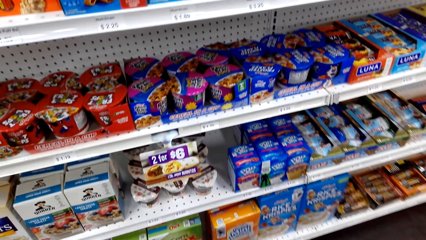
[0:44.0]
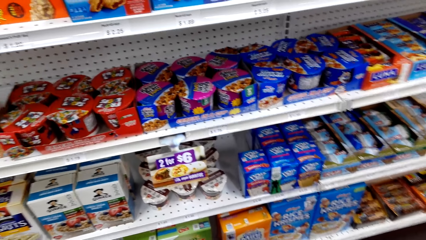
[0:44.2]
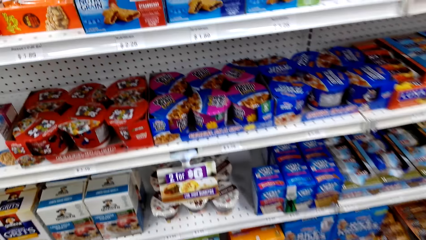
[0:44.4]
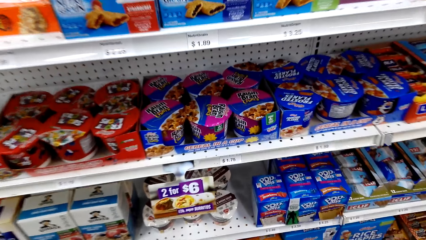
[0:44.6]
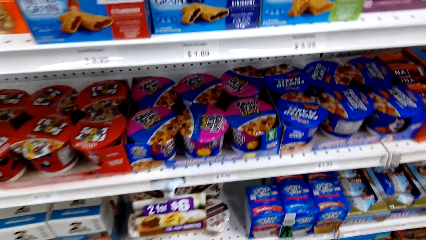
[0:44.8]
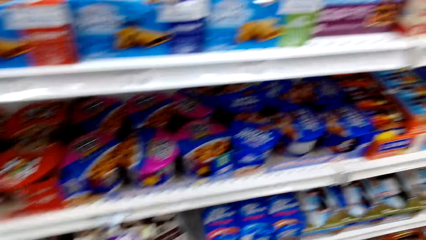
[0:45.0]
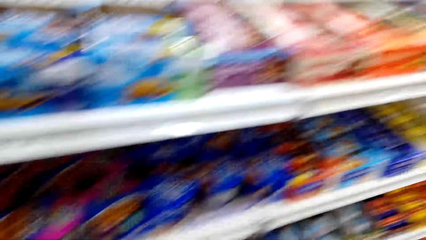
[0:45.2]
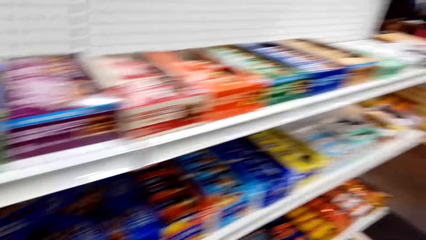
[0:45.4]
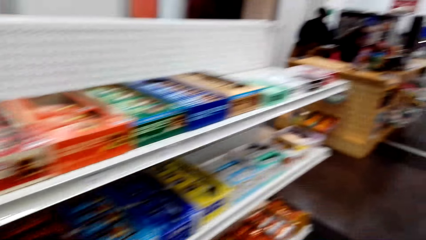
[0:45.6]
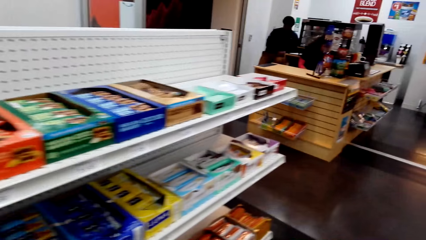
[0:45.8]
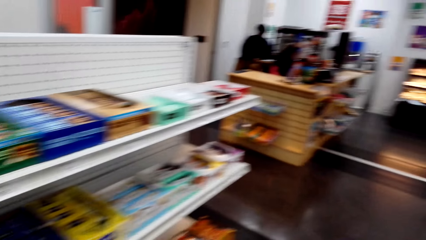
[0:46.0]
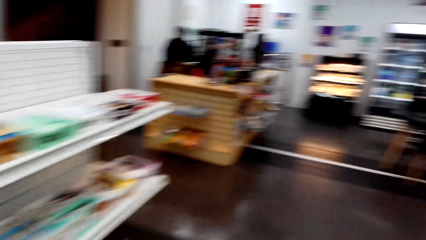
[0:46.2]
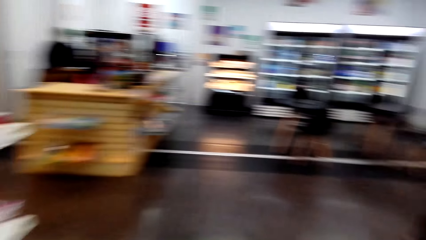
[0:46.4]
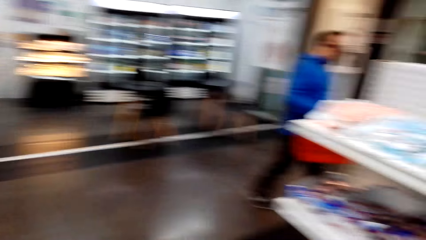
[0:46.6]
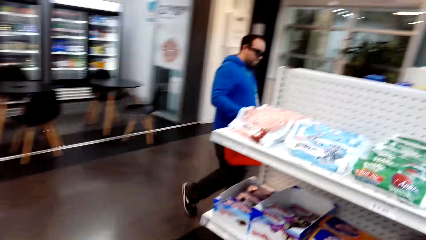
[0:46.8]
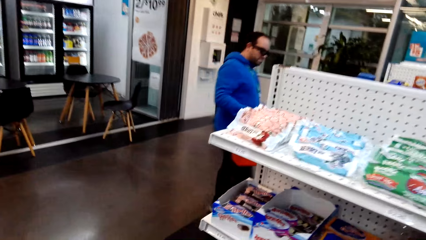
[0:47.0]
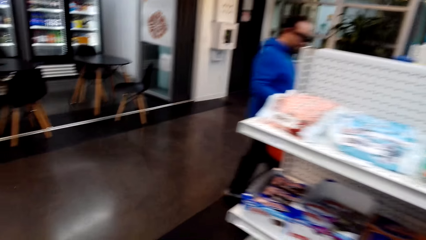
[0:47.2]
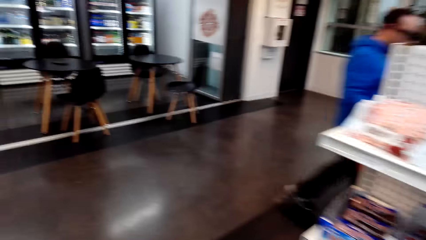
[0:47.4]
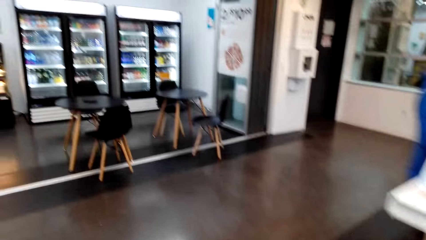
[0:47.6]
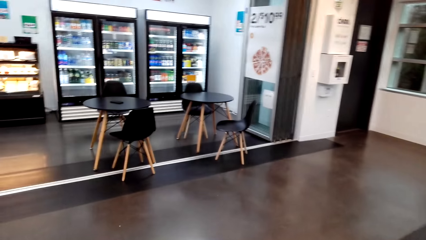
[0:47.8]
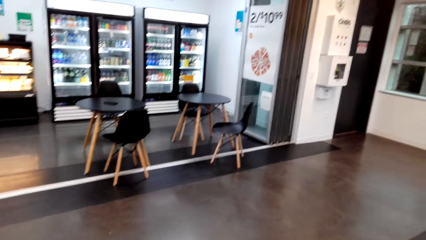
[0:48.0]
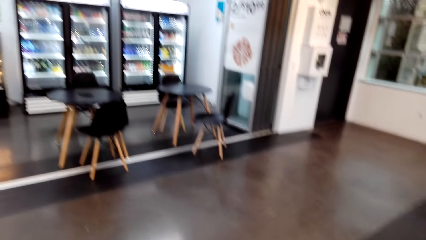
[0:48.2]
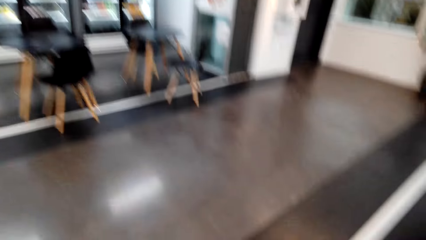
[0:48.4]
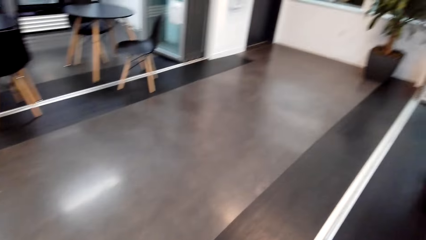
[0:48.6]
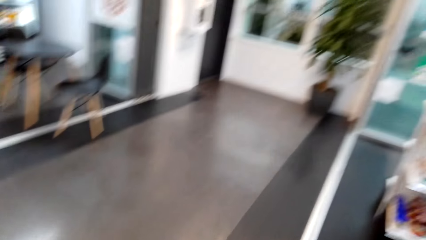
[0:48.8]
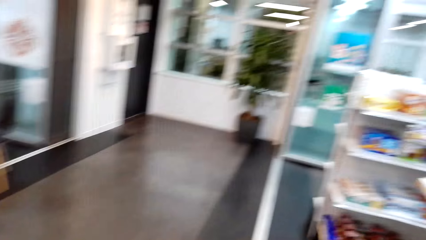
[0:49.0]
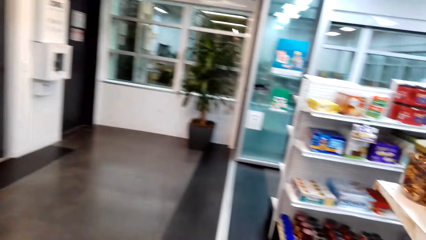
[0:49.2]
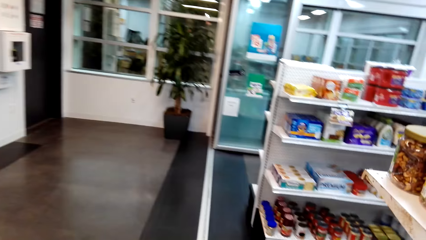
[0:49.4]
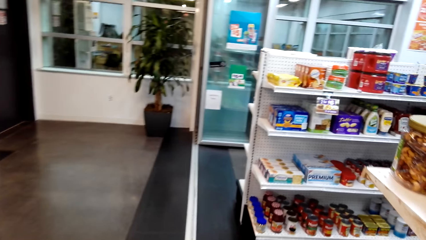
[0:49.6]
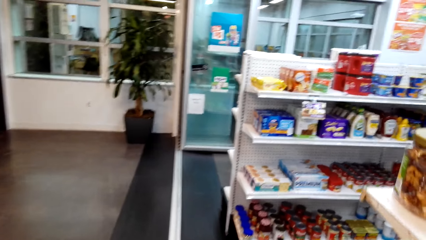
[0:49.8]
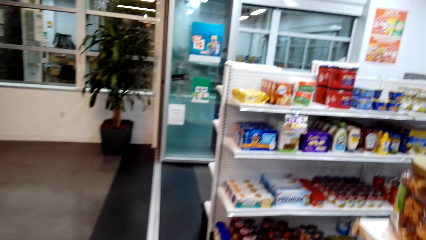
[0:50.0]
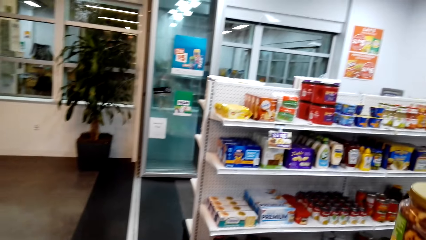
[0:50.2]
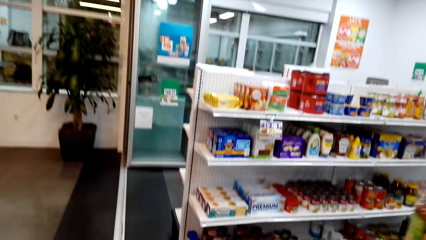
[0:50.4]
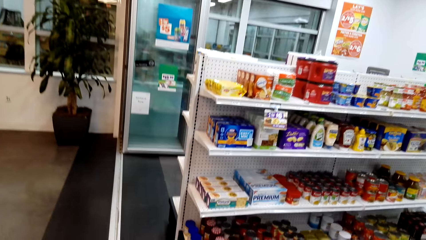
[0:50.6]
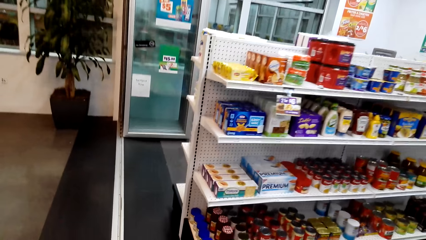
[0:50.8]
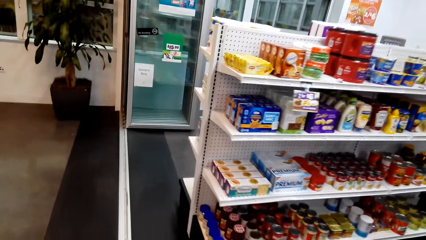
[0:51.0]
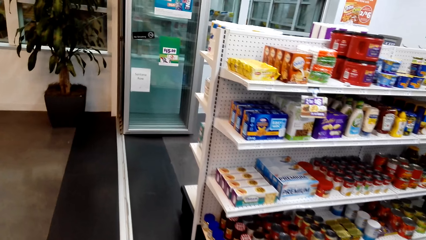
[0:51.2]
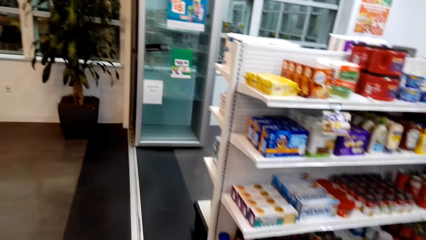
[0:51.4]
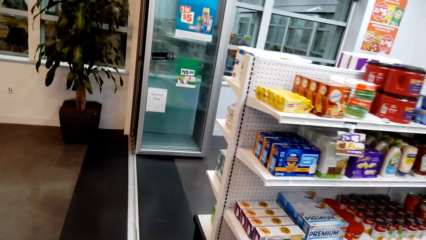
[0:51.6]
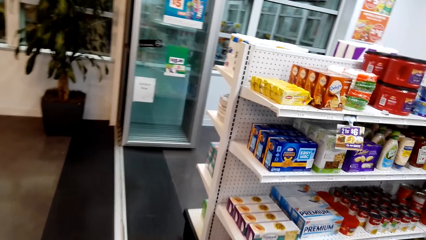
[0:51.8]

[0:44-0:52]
The camera wearer looks around. They walk around.

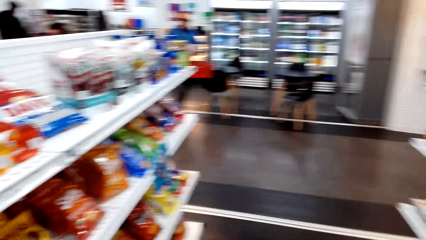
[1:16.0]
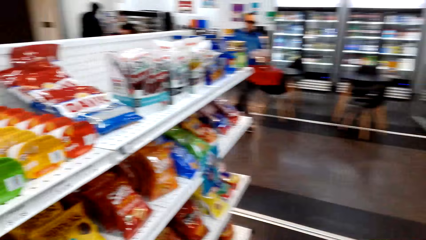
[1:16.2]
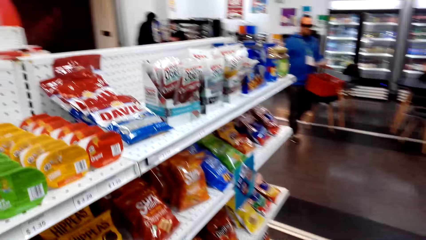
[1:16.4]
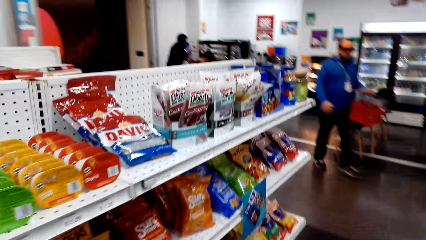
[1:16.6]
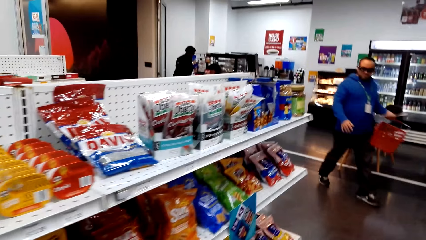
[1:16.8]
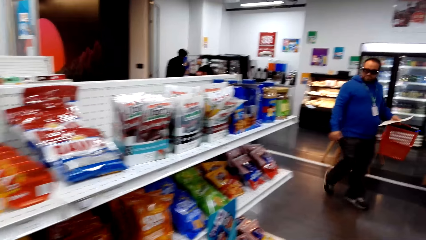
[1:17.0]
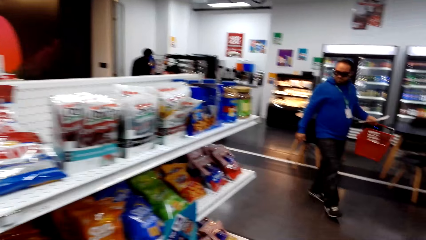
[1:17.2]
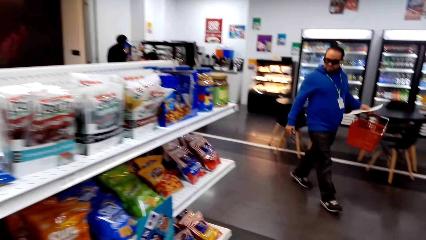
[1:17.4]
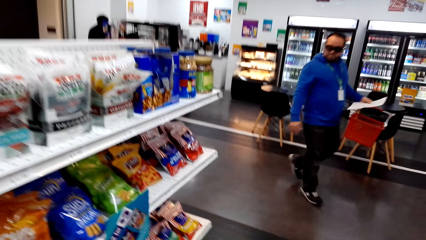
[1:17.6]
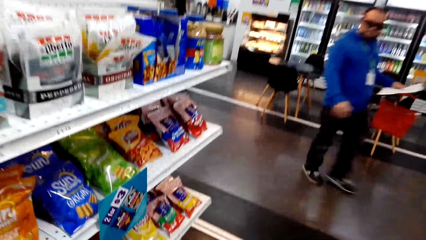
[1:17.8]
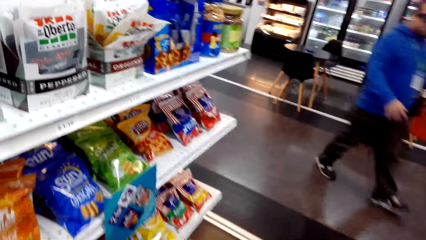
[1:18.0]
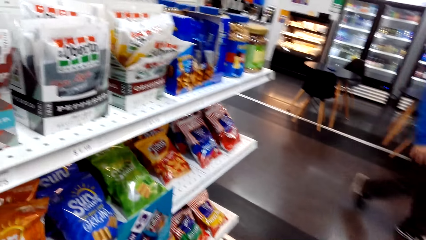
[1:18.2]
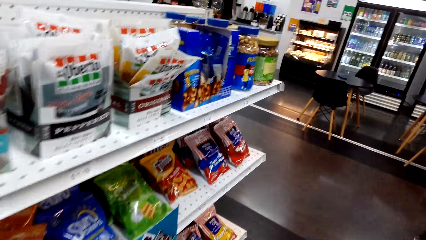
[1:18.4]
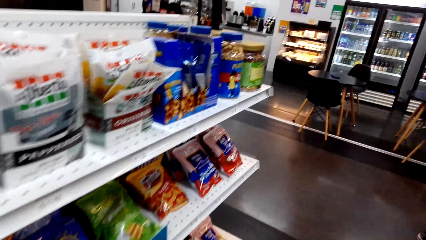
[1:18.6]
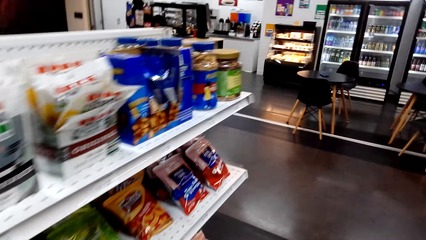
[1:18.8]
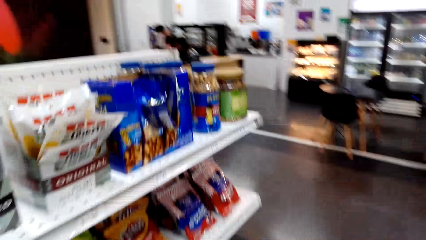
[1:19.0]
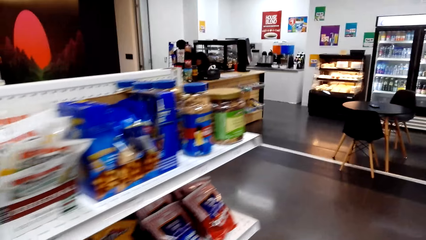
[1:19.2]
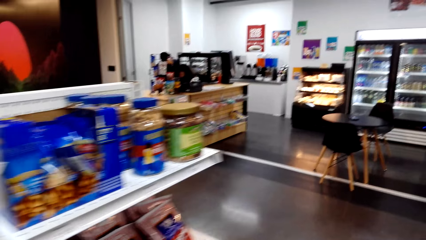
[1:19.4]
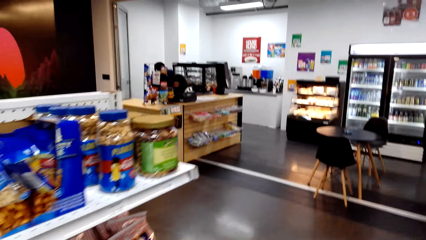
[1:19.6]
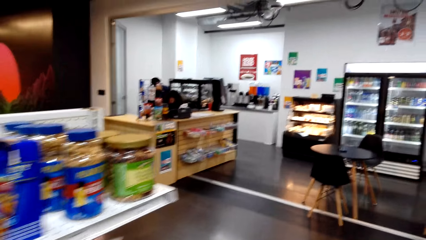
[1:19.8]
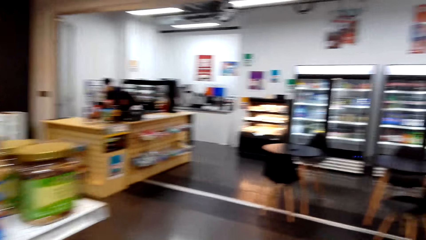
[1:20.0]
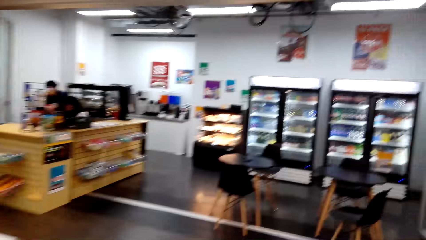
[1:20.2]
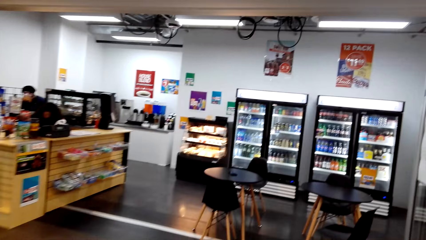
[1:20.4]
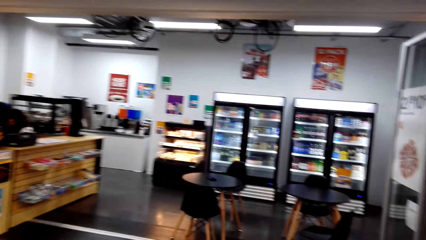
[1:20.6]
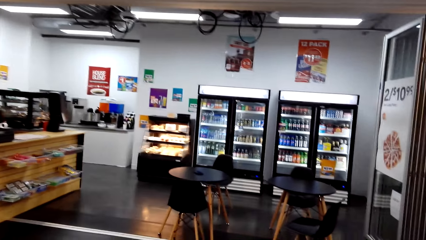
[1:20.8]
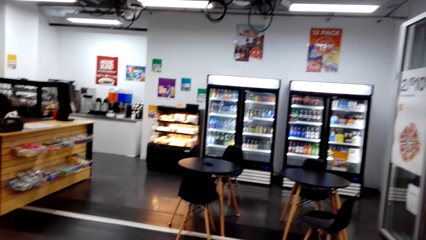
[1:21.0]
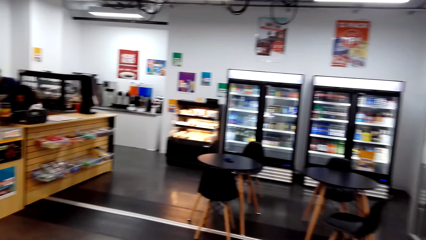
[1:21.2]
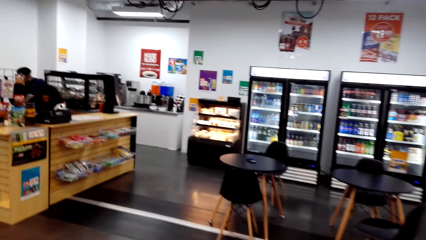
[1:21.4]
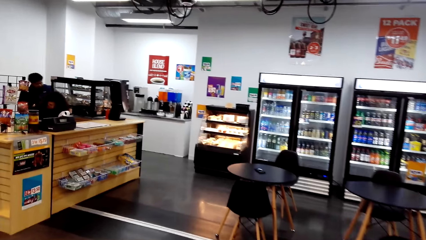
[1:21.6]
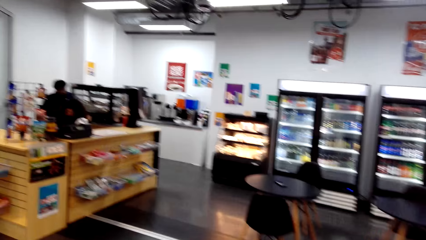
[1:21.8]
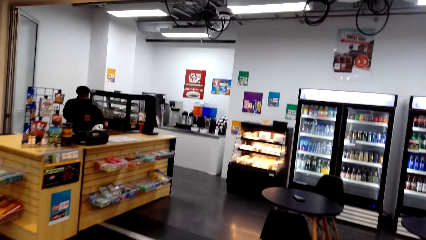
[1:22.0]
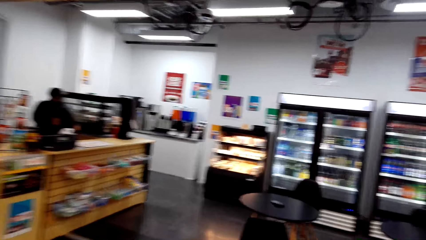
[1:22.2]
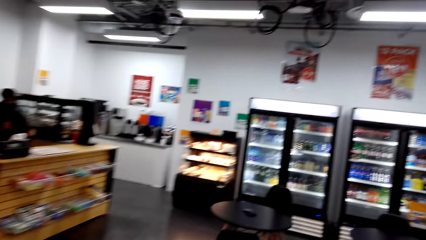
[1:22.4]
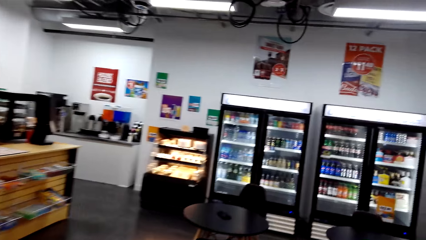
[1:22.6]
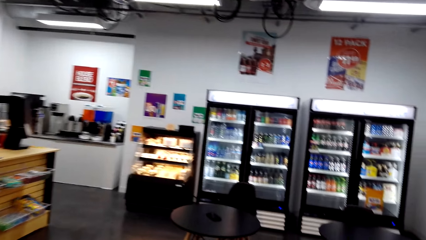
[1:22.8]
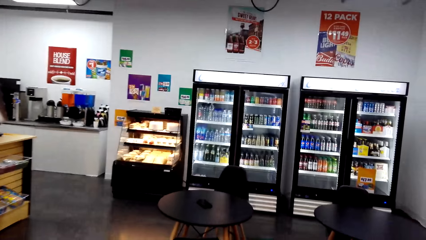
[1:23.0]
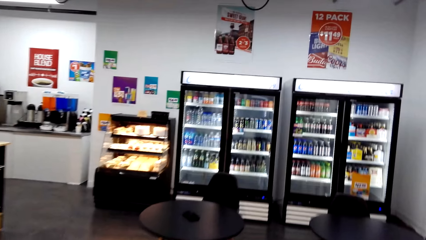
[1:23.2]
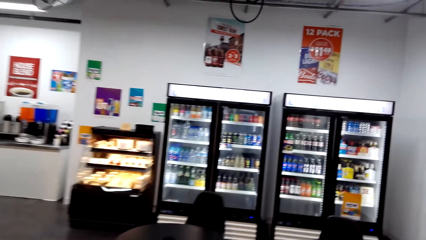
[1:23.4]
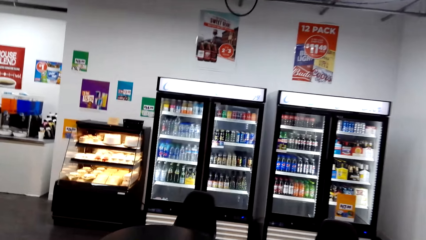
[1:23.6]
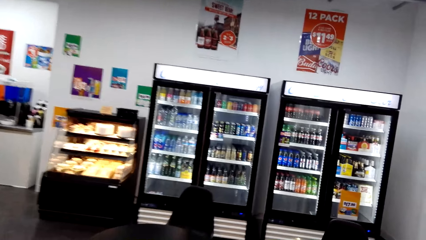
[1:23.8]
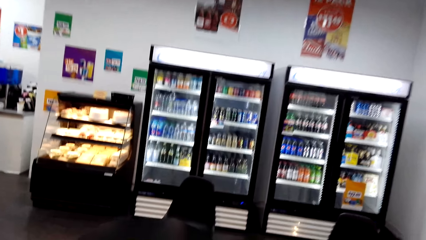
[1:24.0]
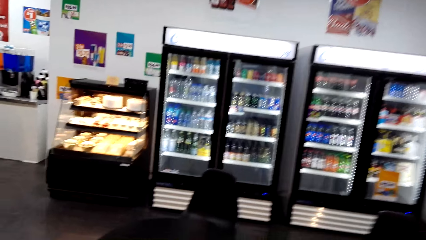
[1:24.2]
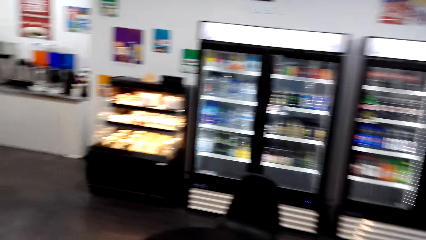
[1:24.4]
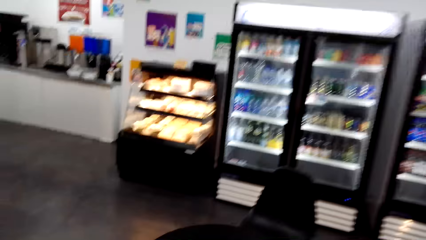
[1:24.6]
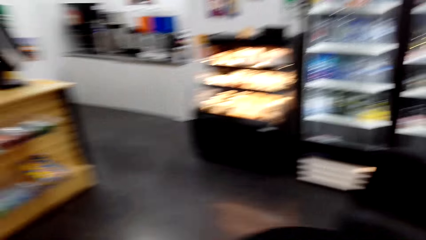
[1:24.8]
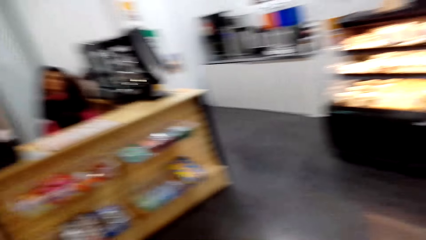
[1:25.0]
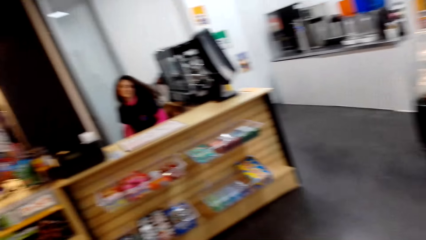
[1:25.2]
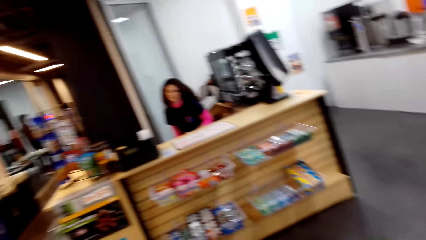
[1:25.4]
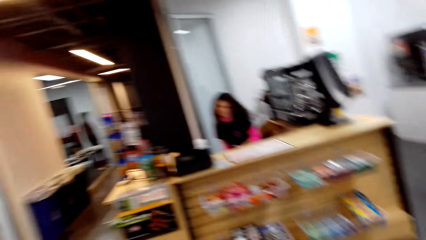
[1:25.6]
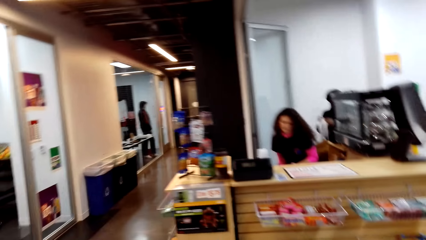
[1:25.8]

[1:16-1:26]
A man walks in the supermarket.
